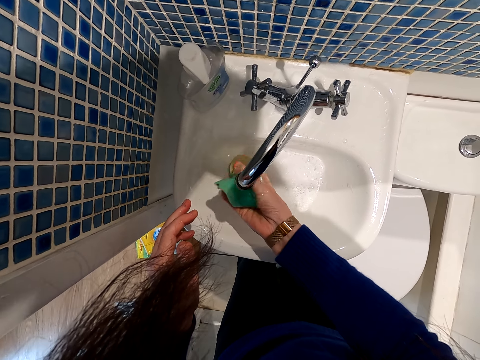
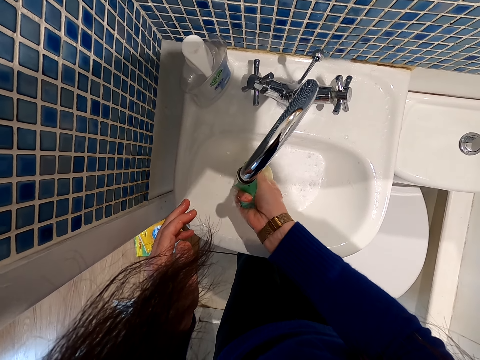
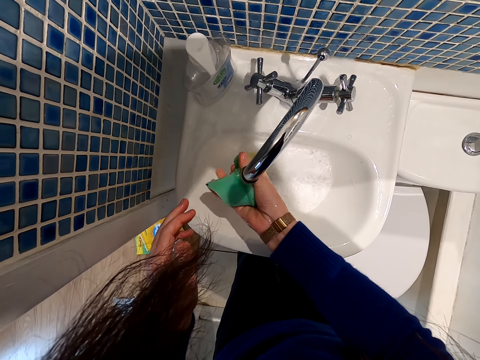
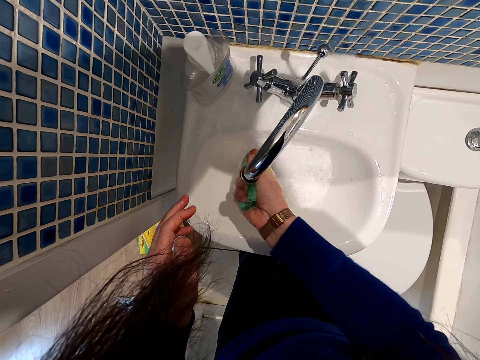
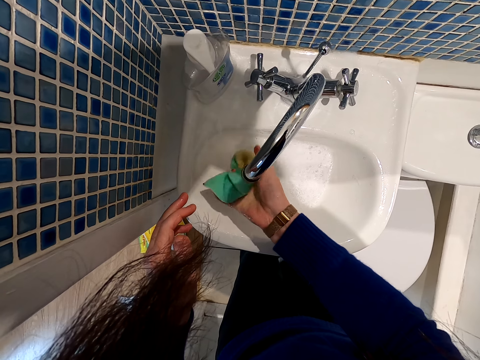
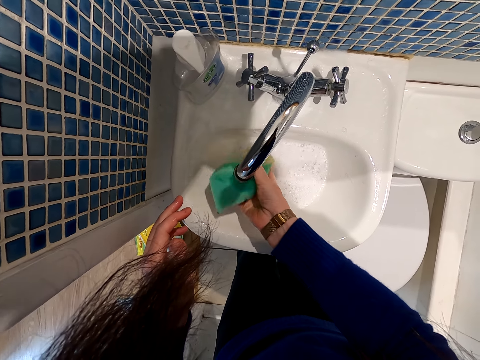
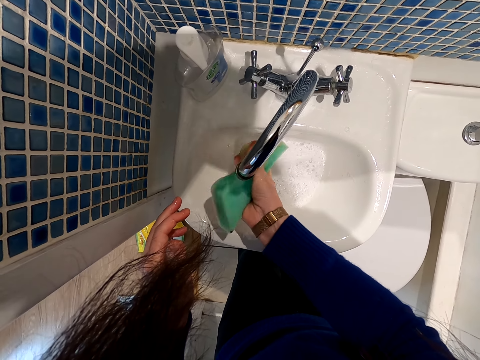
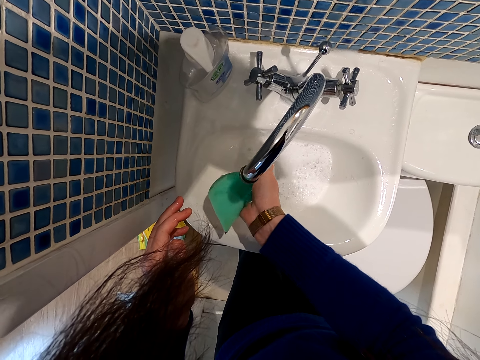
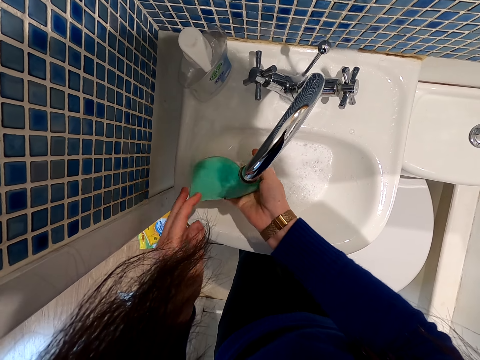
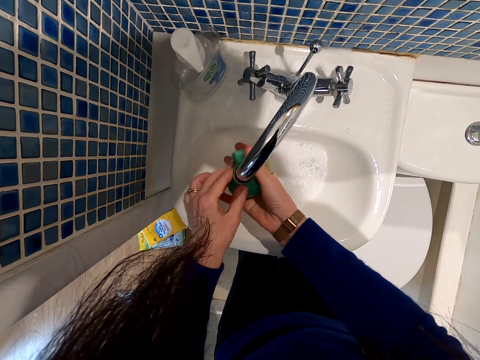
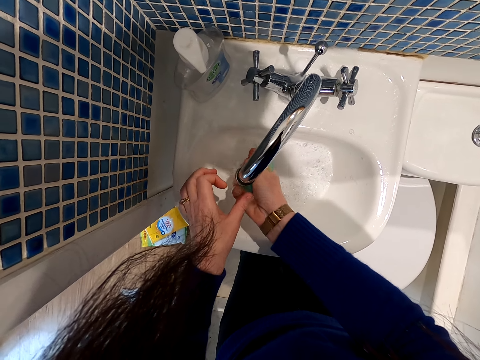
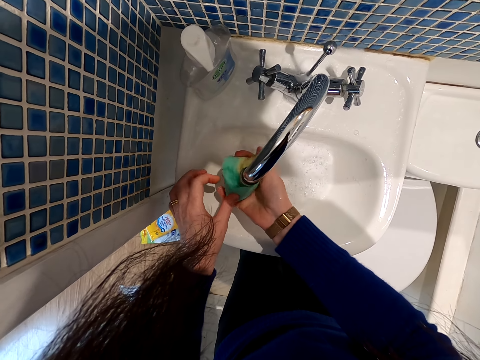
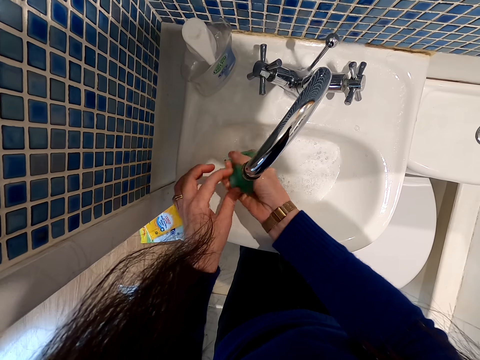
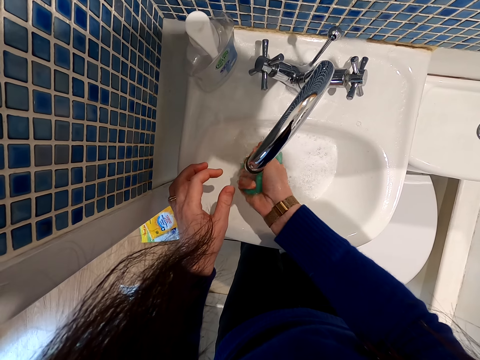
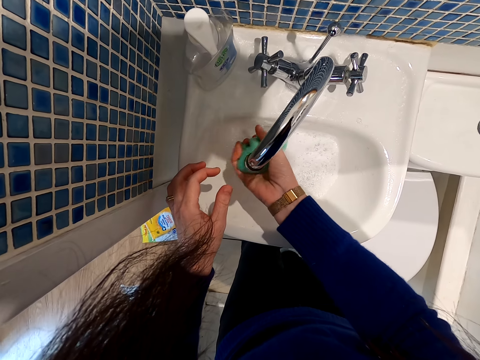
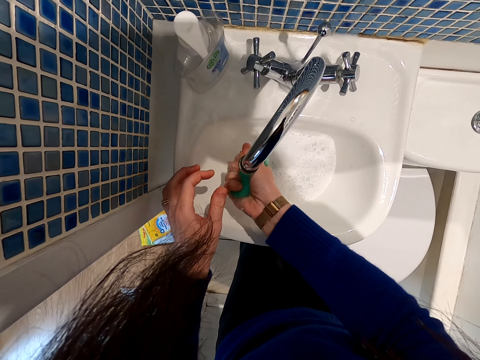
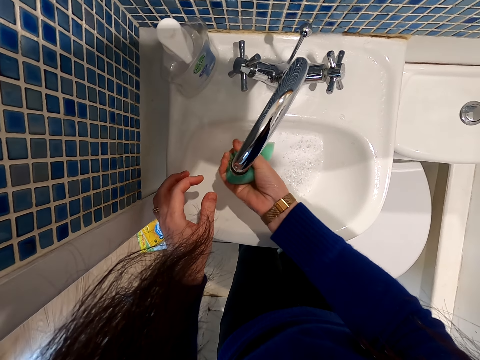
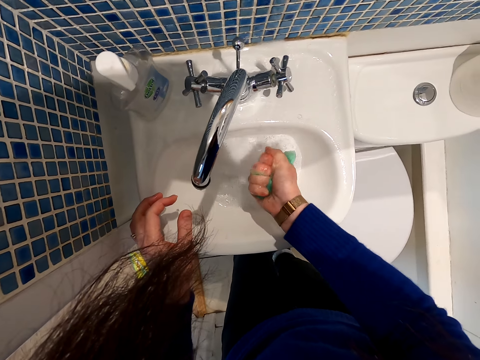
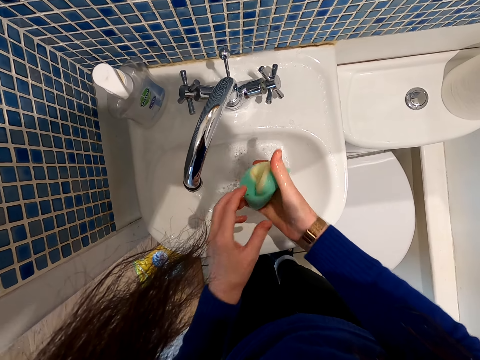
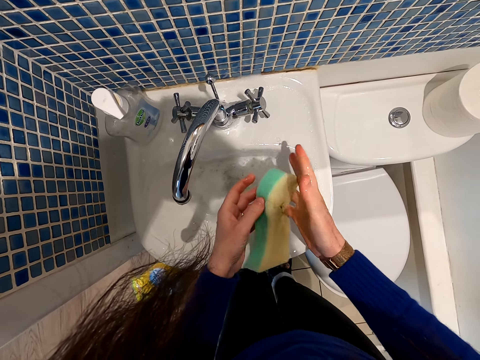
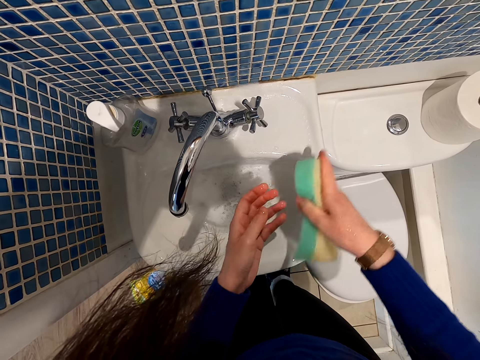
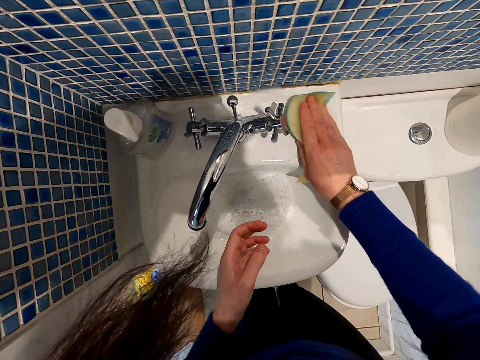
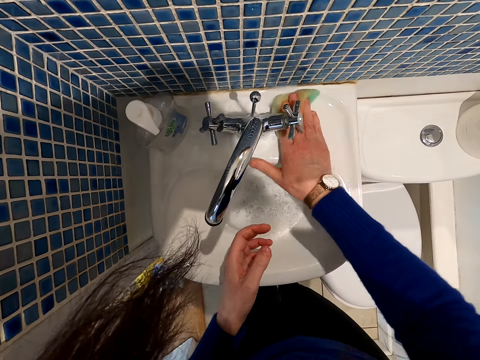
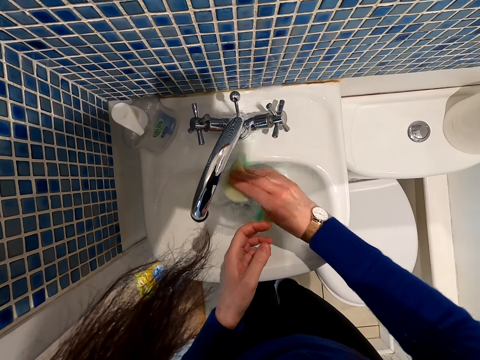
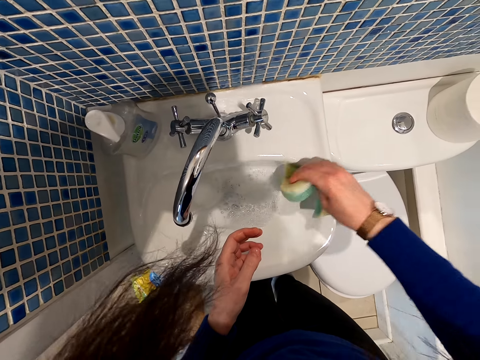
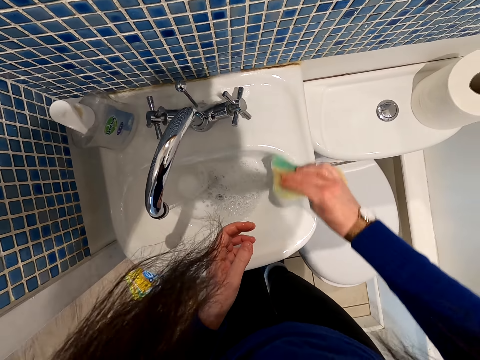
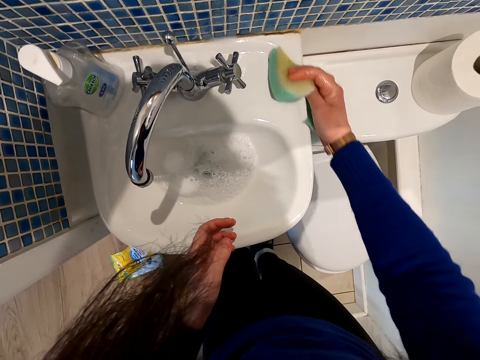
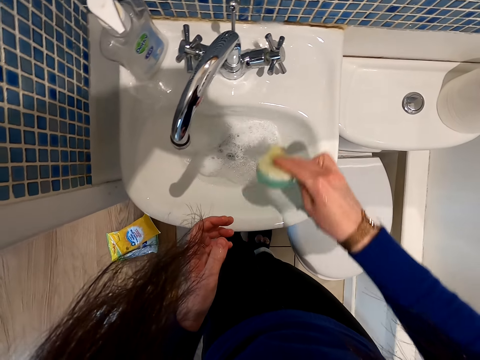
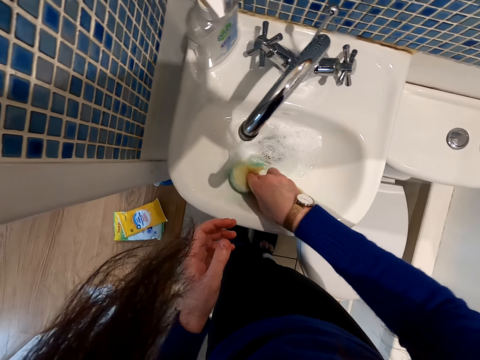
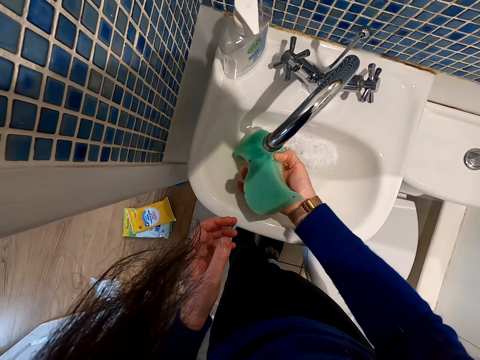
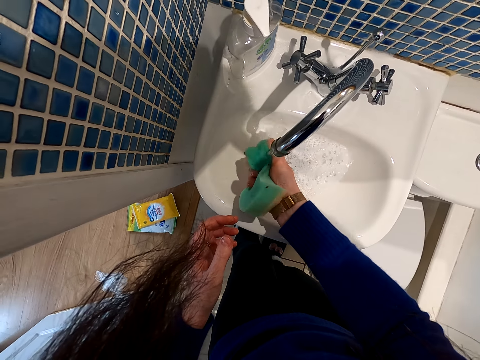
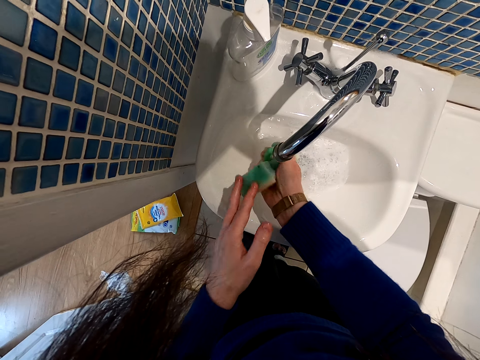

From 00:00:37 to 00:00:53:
The camera wearer squeezes the sponge repeatedly. They fold the sponge. They squeeze the sponge repeatedly. They touch the sponge. They scrub the sink. They squeeze the sponge. They rinse the sponge in the sink.

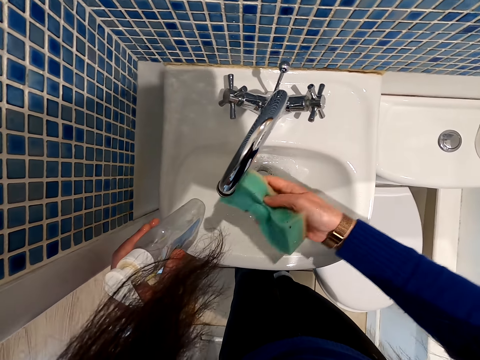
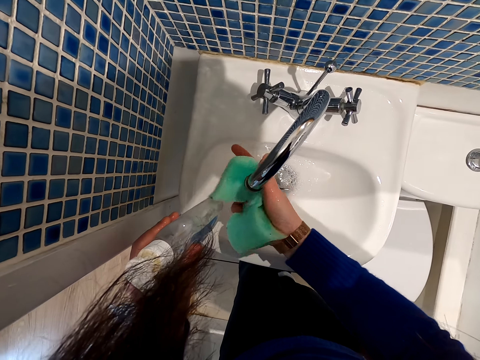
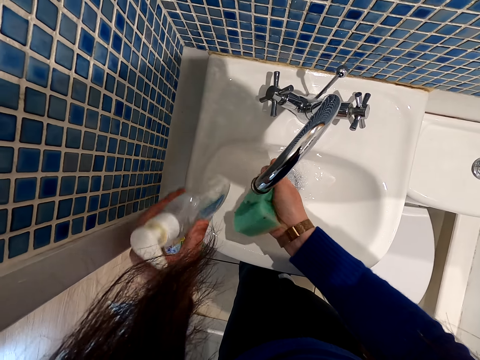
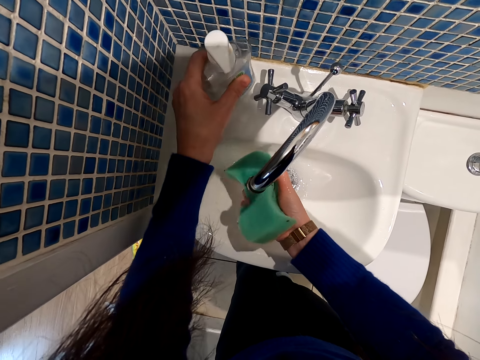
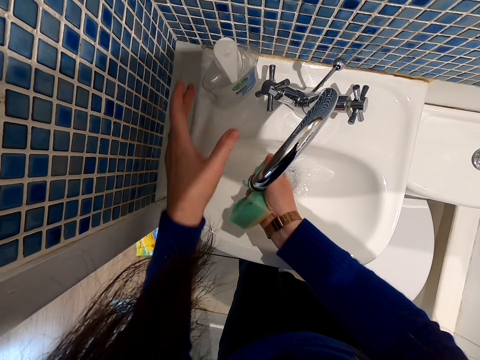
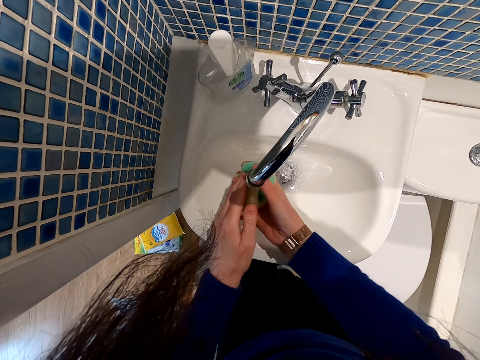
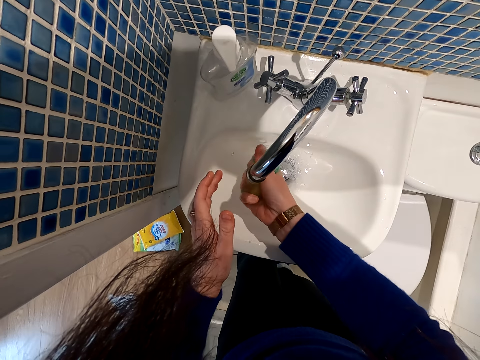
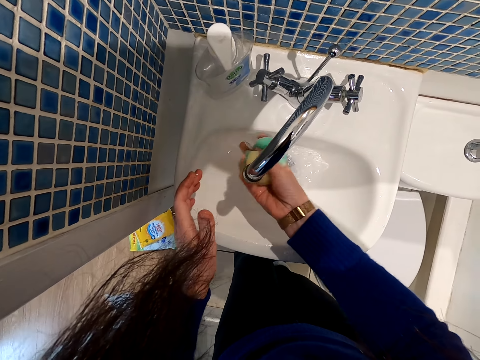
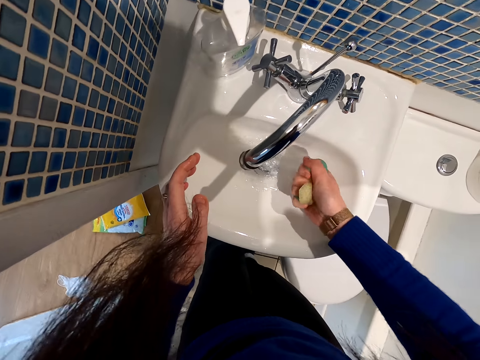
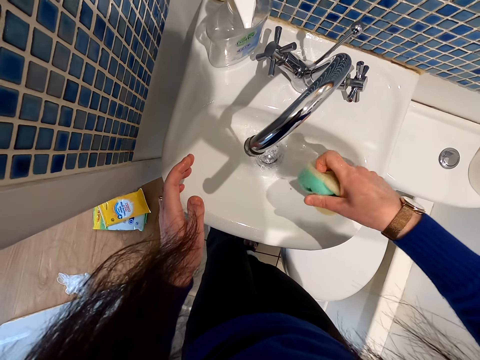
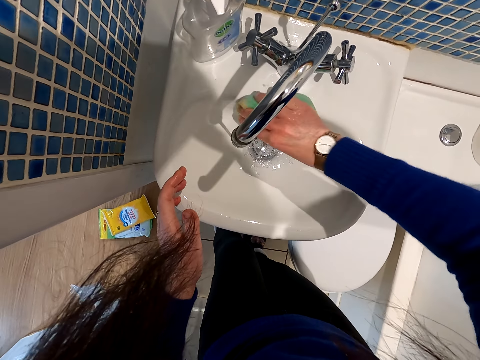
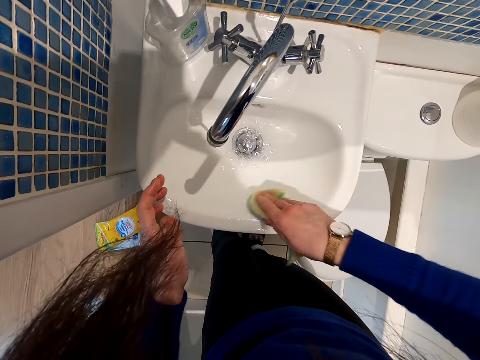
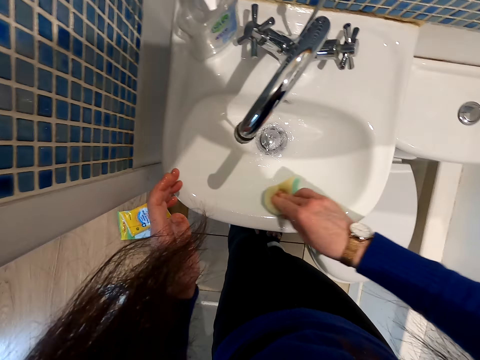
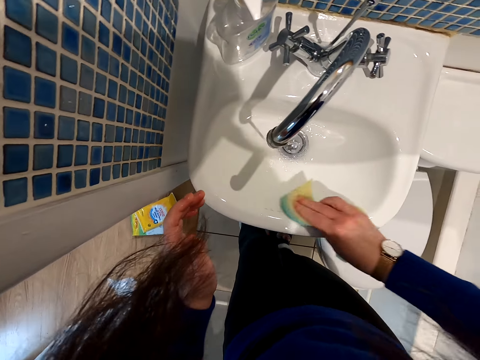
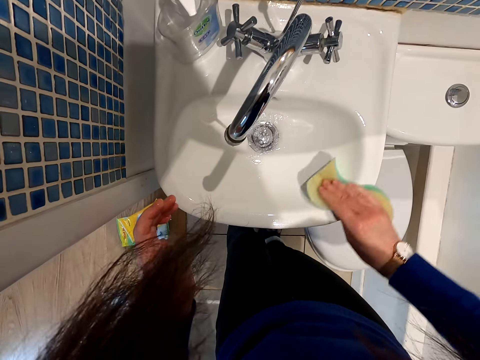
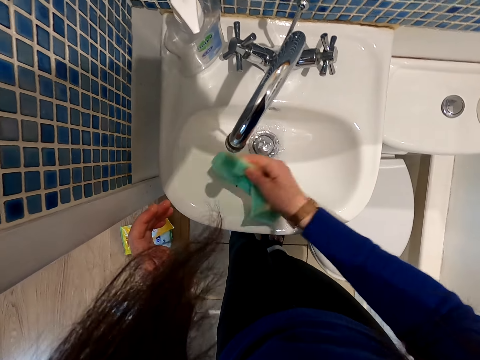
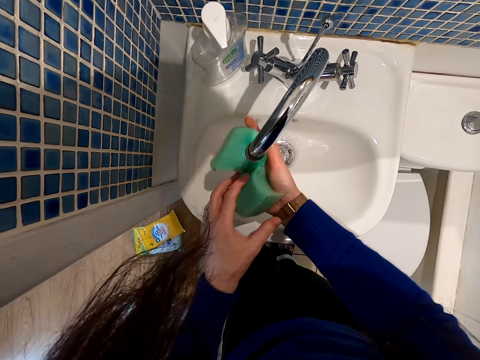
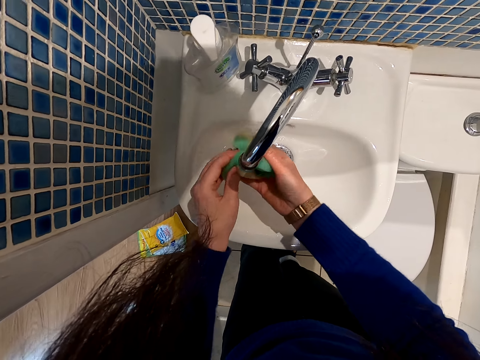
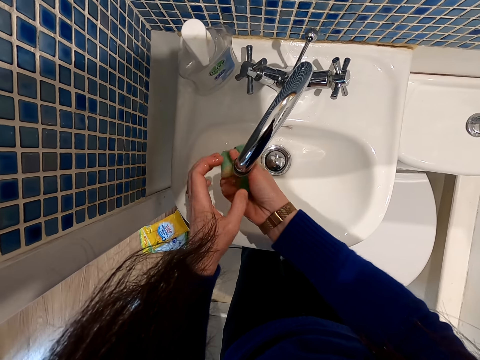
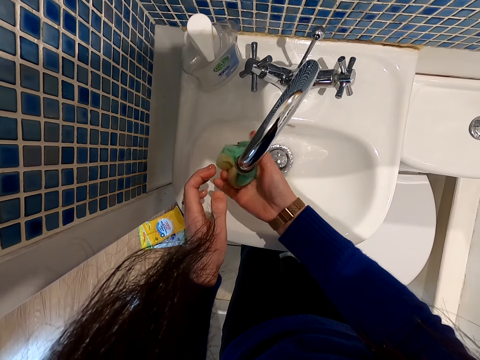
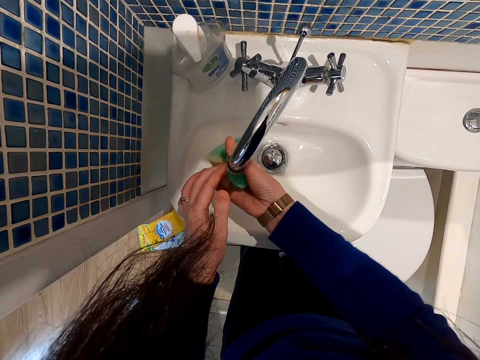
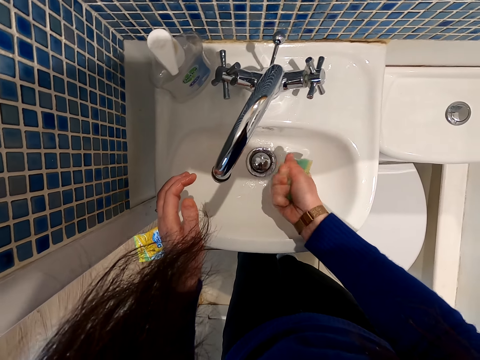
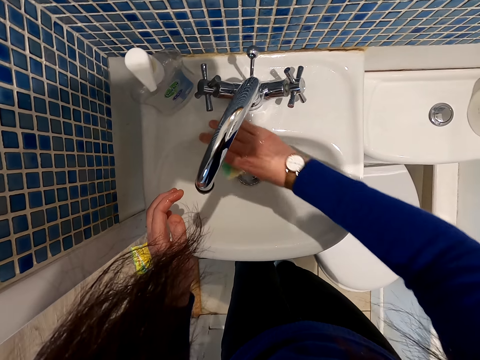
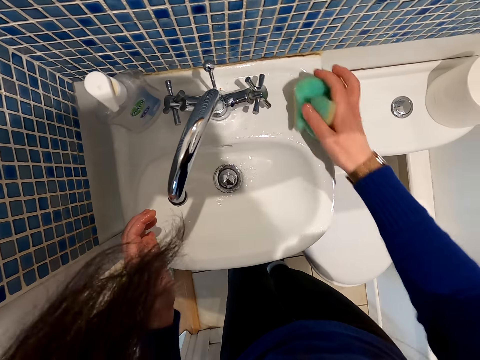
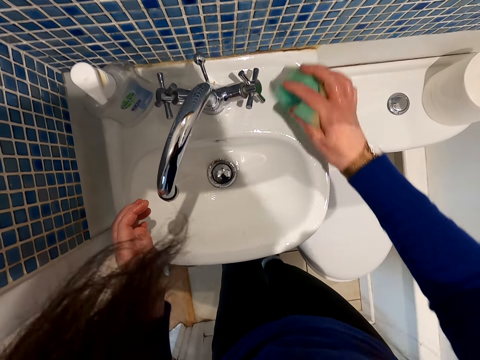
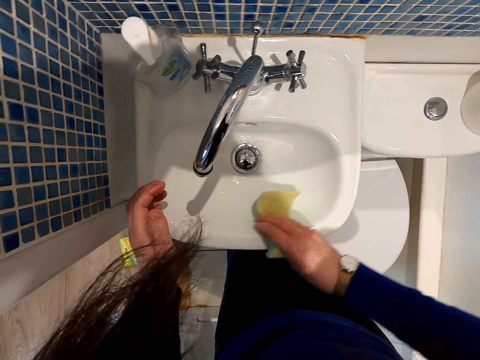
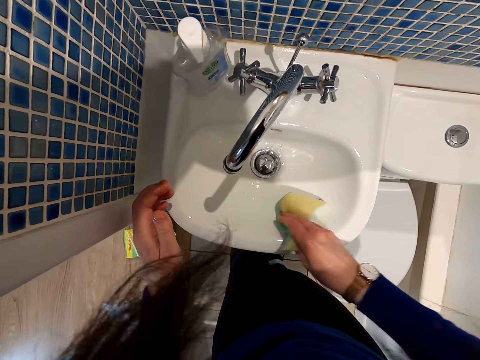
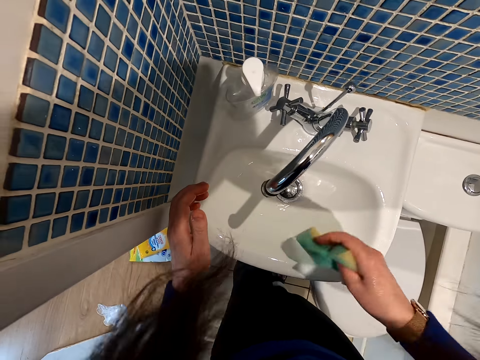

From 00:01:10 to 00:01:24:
The camera wearer rinses the sponge in the sink. They squeeze the sponge. They put the bottle on the sink. They push the sponge. They squeeze the sponge. They scrub the sink. They rinse the sponge in the sink. They fold the sponge. They squeeze the sponge. They touch the sponge. They scrub the sink.
